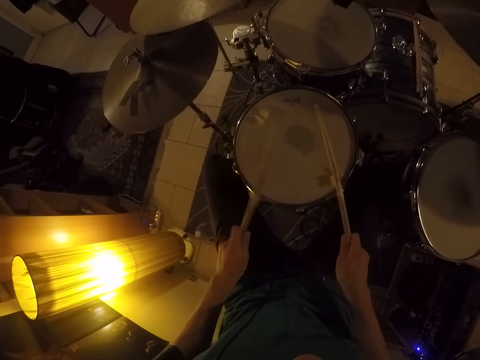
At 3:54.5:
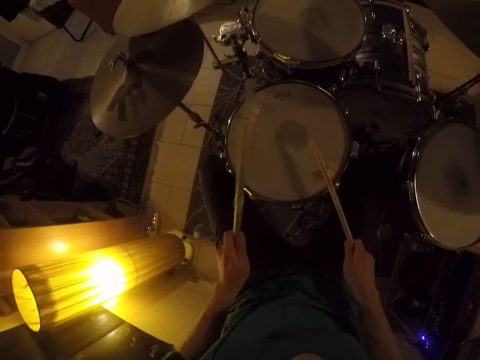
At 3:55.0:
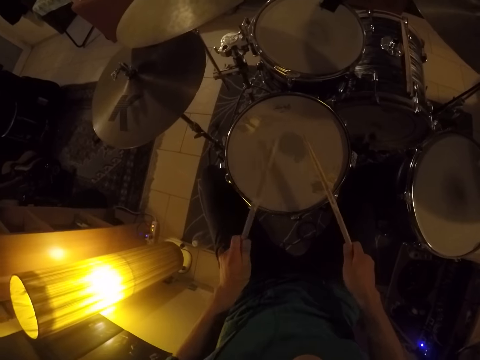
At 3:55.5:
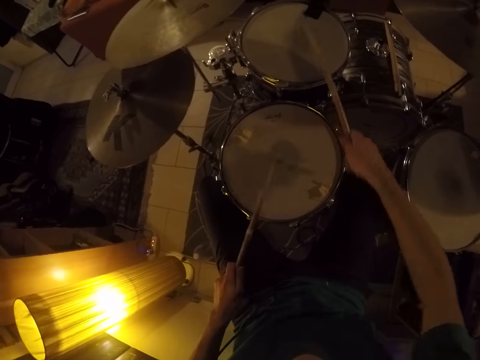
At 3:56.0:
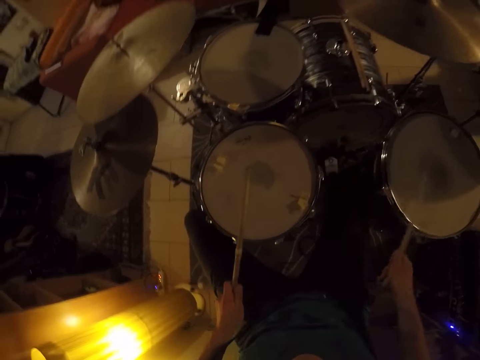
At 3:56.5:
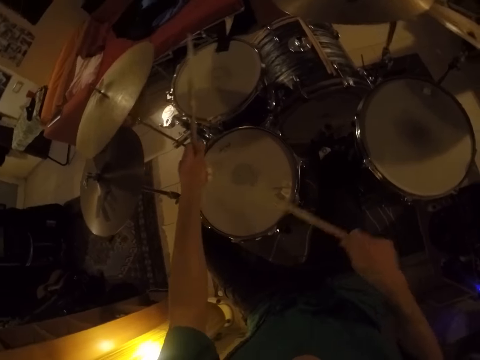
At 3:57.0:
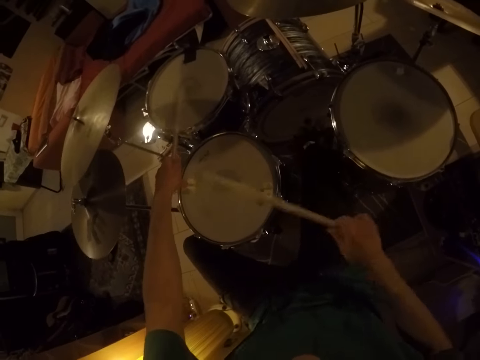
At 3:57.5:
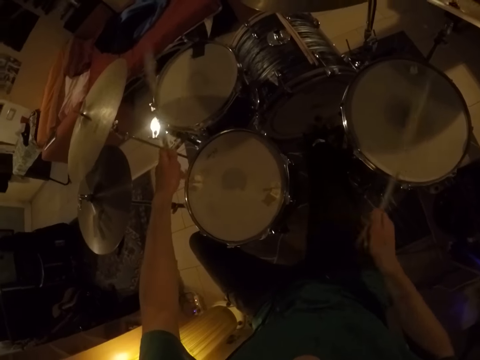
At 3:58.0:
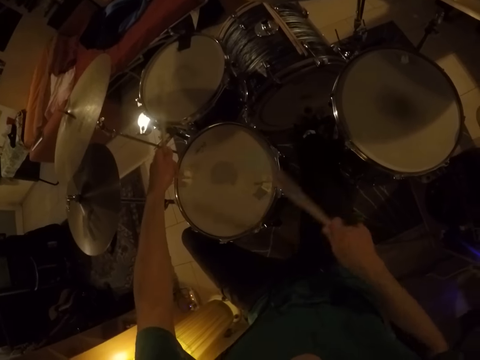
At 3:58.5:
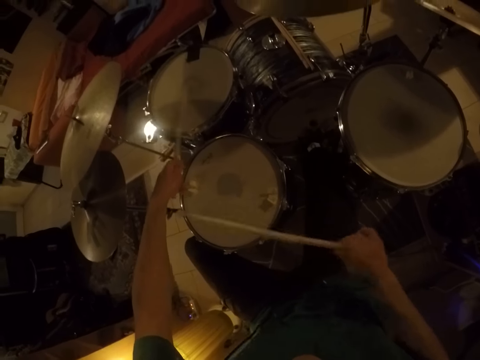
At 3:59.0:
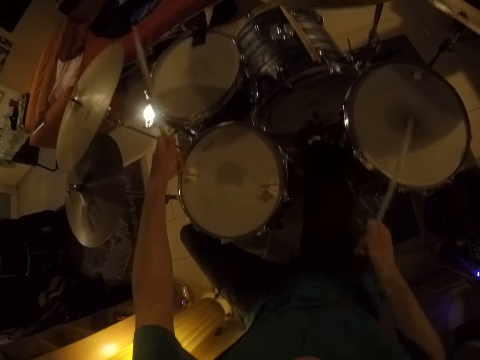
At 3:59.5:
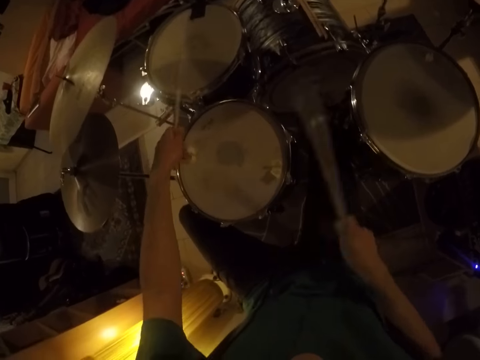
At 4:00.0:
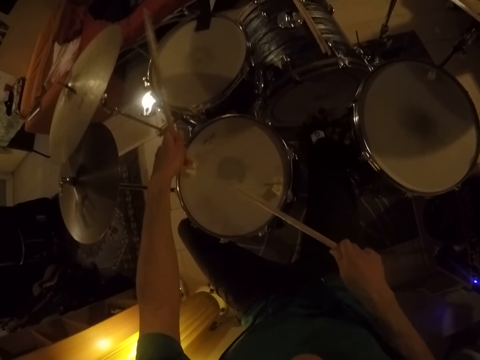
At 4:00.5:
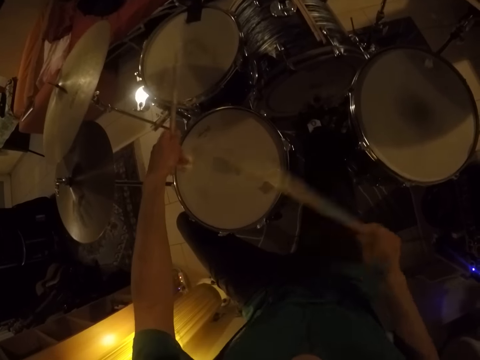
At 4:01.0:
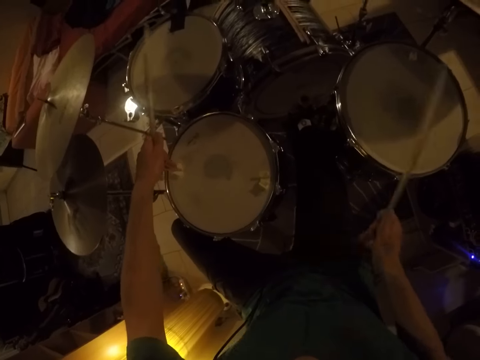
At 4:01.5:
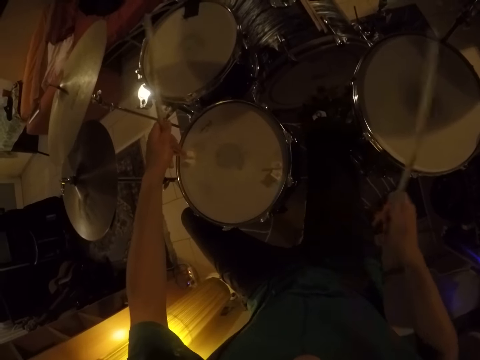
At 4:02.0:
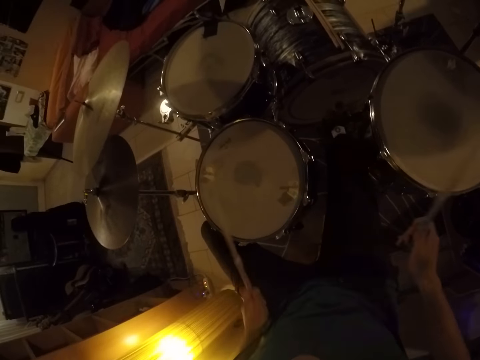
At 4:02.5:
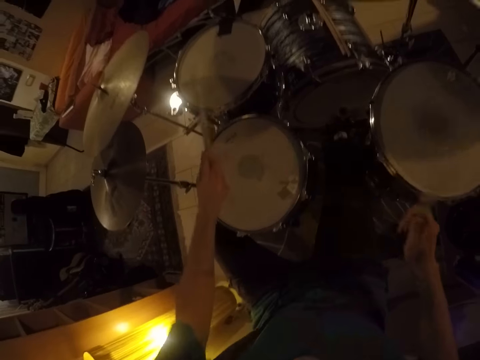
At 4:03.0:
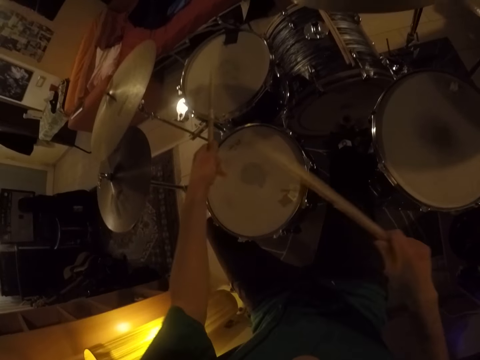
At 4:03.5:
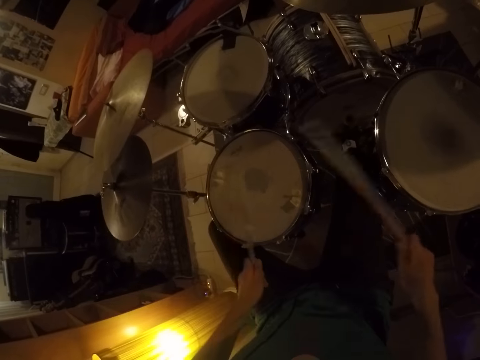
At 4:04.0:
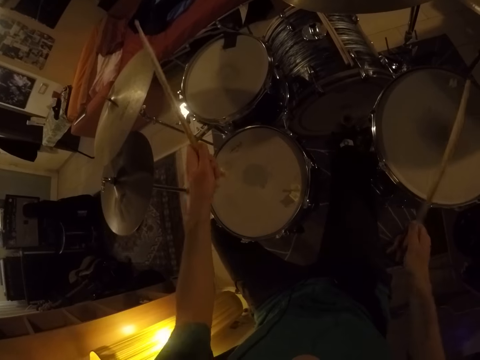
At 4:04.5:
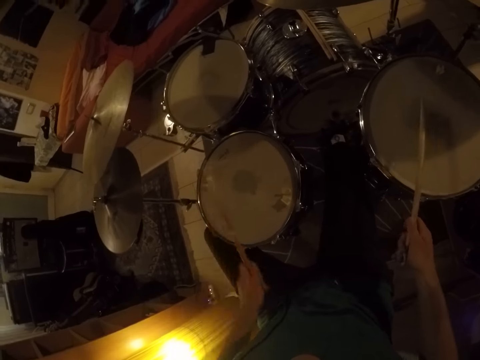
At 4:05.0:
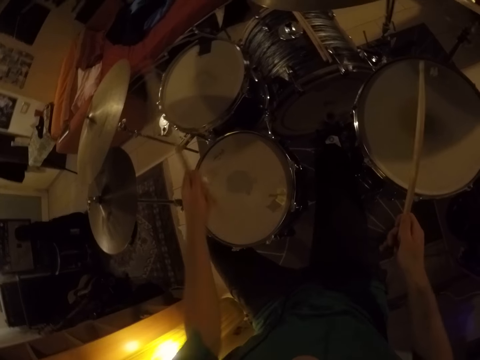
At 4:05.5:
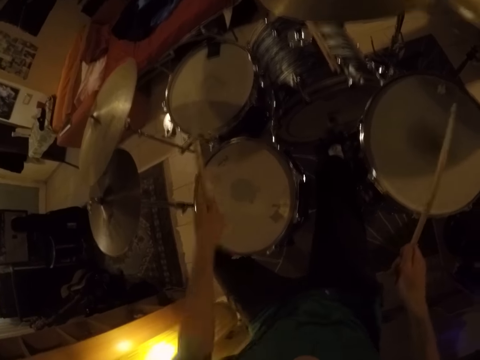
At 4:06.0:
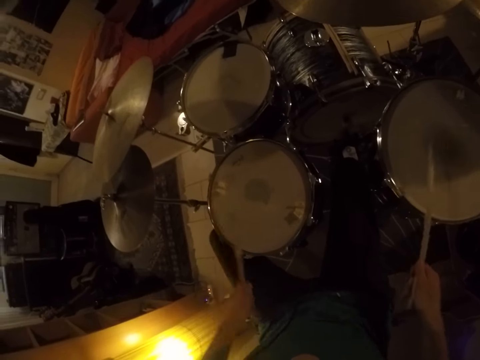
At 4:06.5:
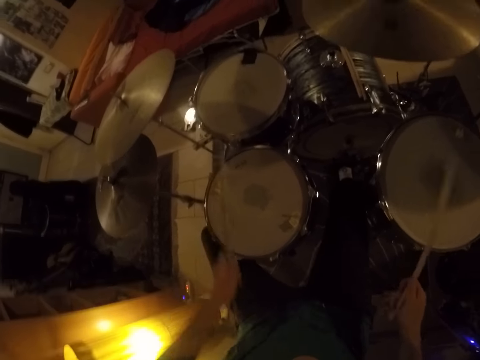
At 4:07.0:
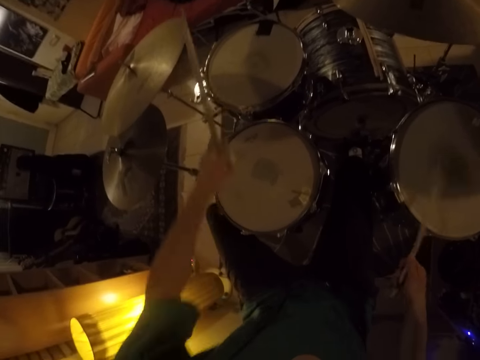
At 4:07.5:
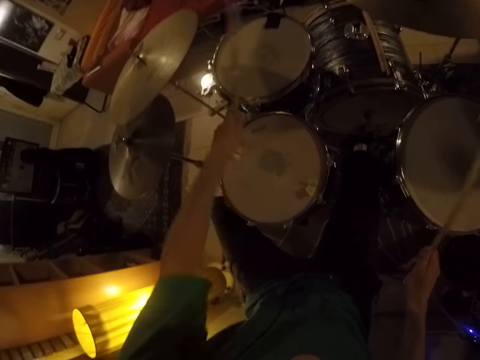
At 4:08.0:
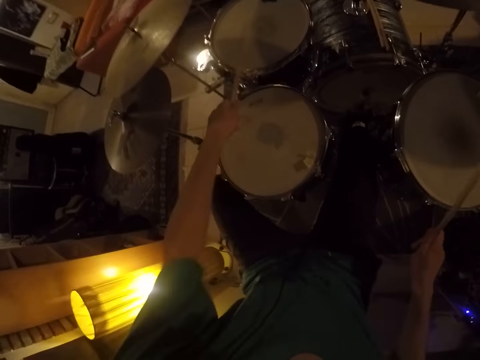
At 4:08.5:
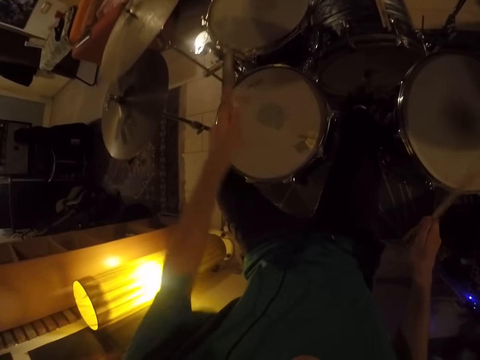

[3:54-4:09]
The camera wearer beats the tom with the drumsticks in his right hand. He beats the snare drum with the drumsticks in his hands. He beats the floor tom with the drumsticks in his hands.

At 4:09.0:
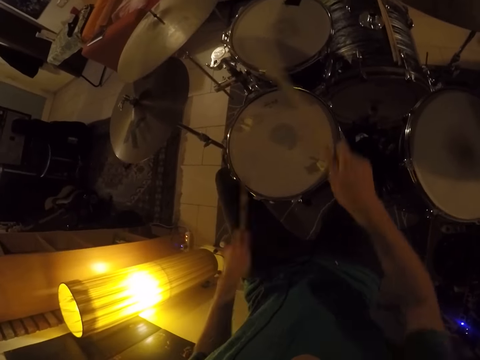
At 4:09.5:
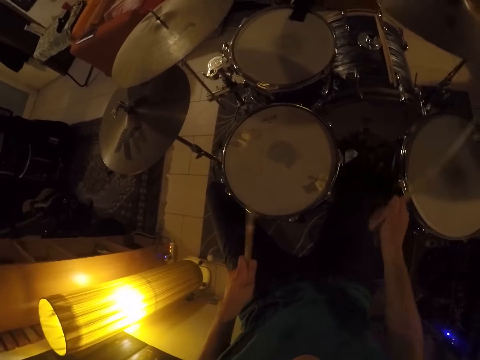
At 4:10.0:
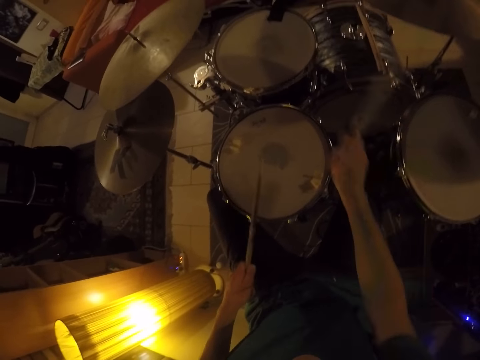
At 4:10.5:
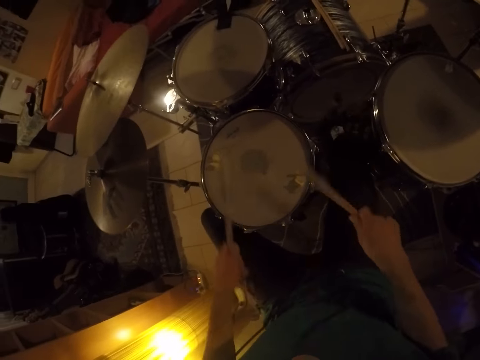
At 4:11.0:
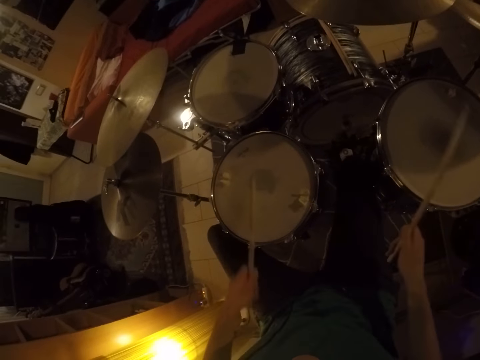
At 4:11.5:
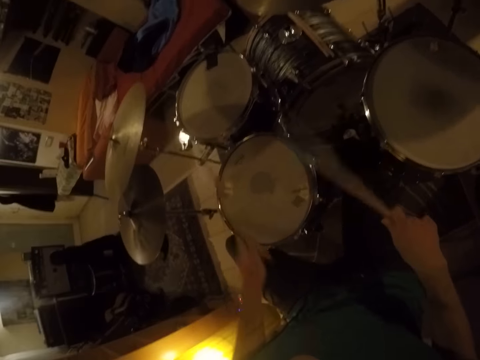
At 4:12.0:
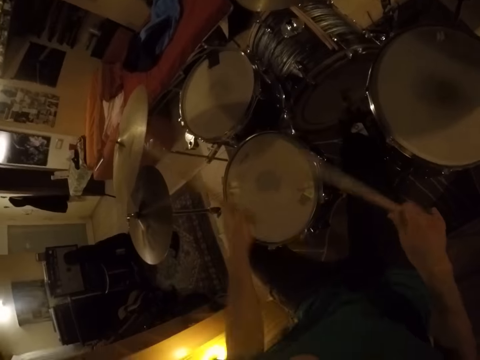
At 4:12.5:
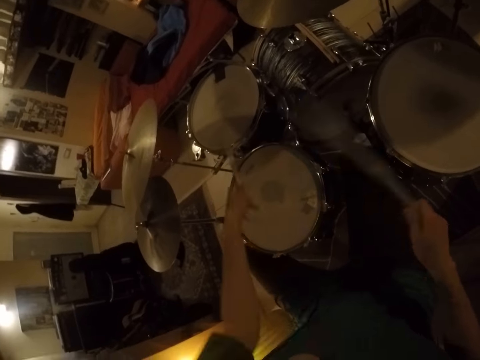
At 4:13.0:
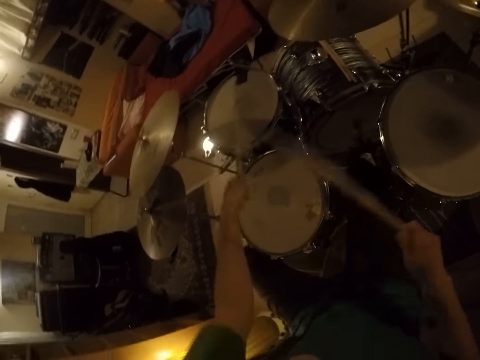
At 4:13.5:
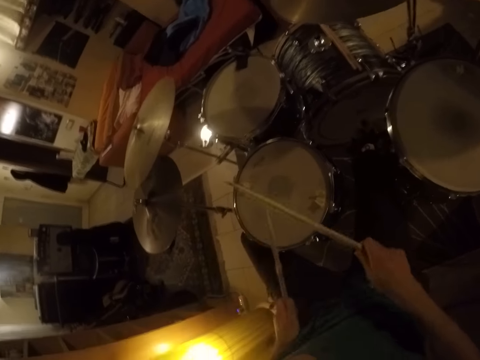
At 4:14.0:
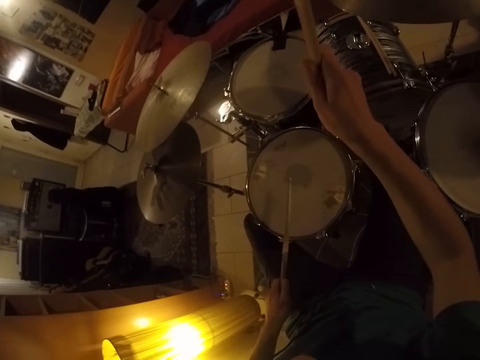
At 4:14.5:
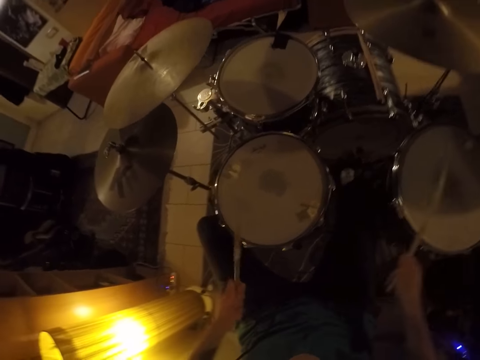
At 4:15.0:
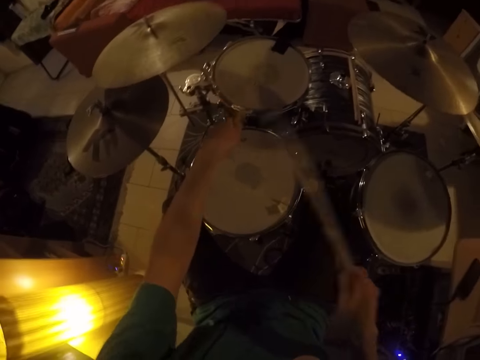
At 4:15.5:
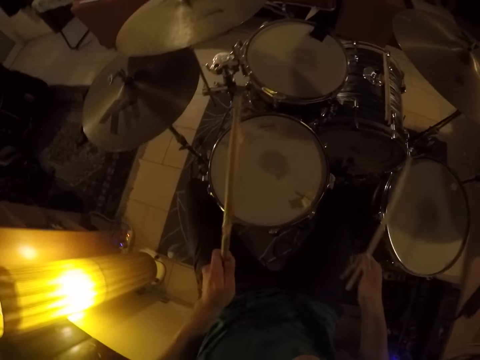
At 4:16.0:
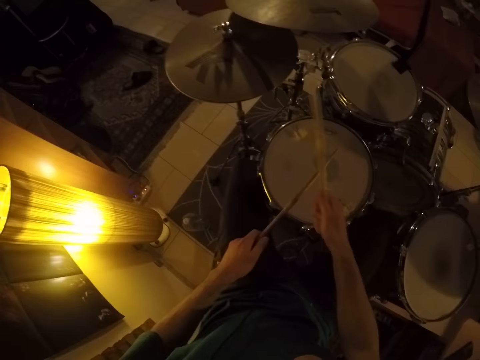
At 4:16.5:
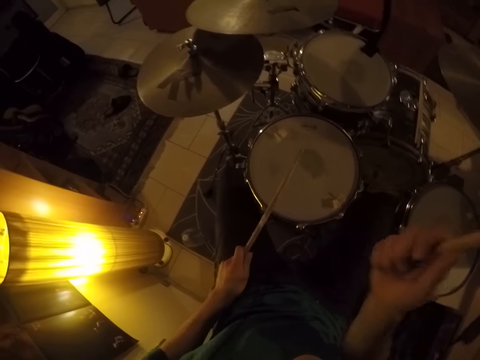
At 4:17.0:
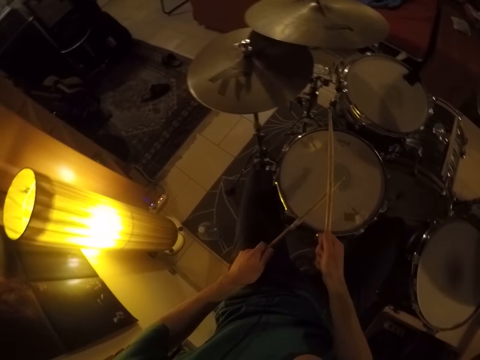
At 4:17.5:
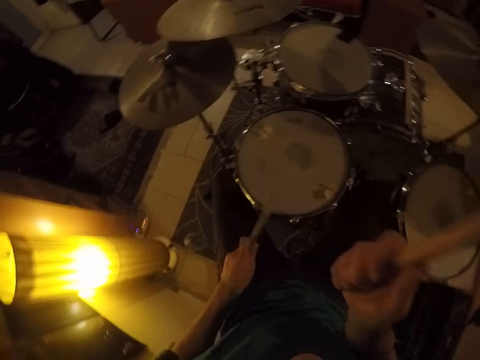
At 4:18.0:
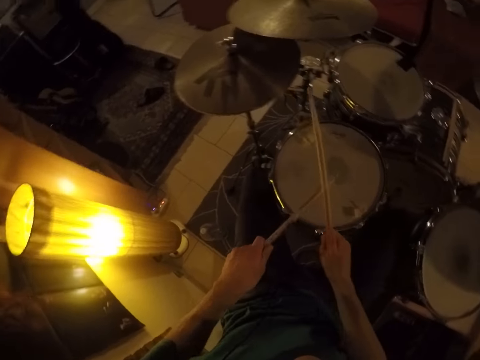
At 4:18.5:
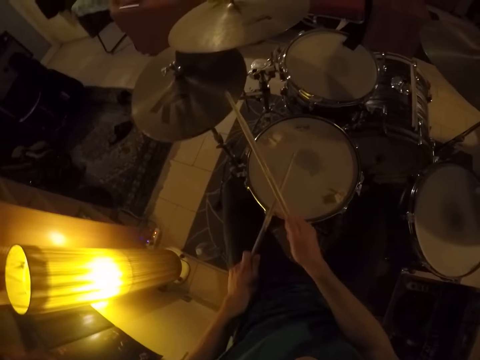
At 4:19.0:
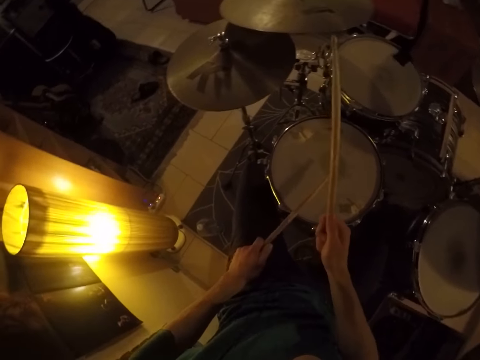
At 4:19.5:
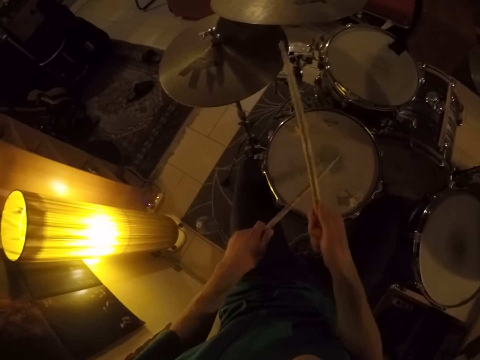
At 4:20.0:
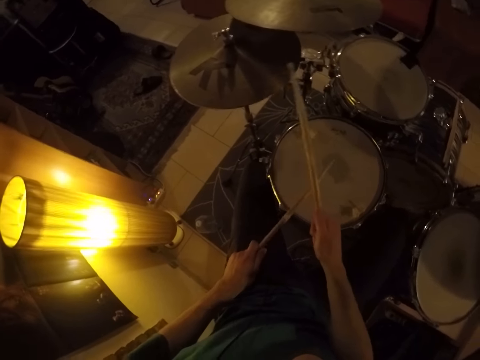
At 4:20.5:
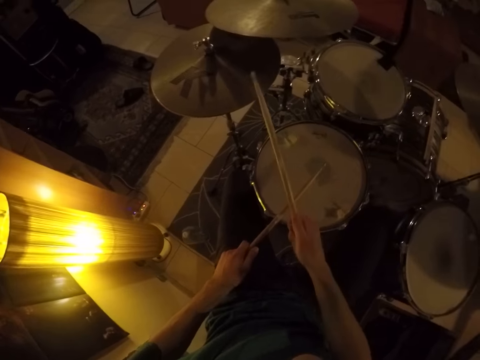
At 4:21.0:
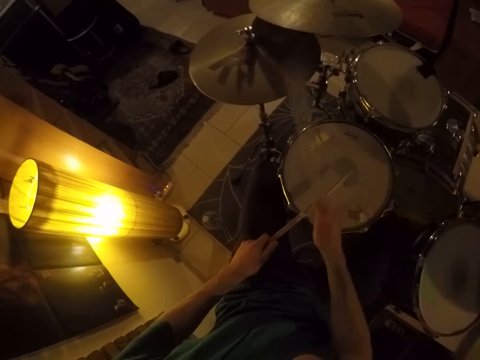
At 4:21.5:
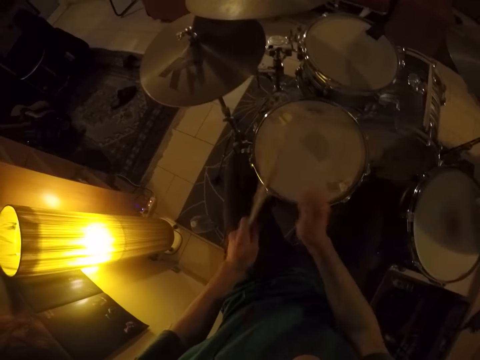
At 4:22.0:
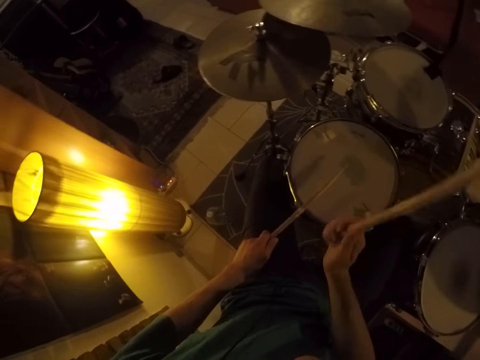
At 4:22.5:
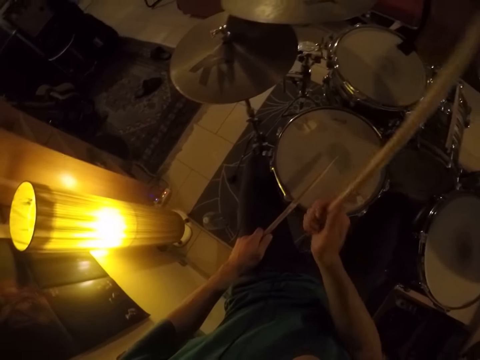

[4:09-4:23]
The camera wearer beats the cymbal with the drumstick in his right hand. He beats the snare drum with the drumstick in his left hand.
